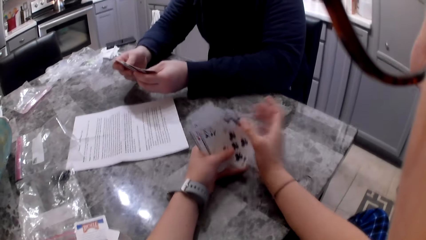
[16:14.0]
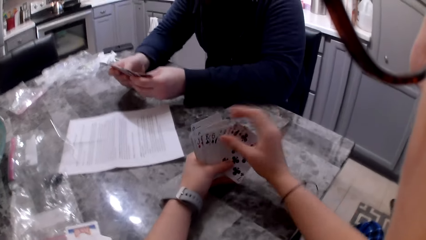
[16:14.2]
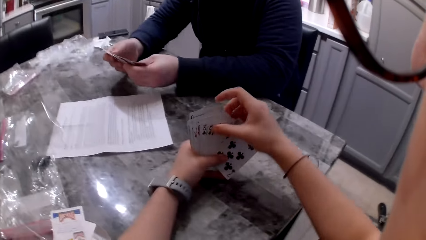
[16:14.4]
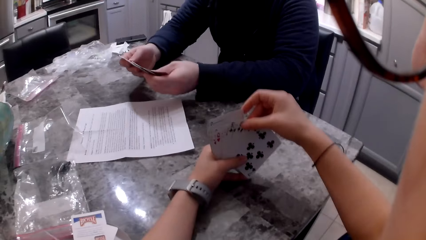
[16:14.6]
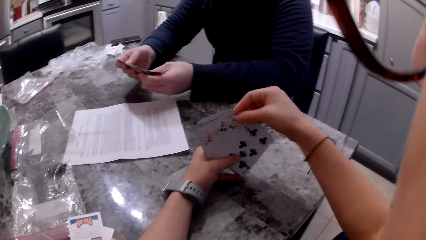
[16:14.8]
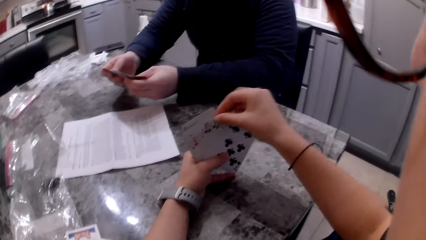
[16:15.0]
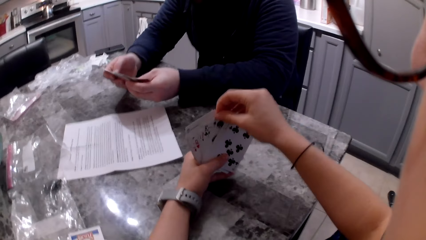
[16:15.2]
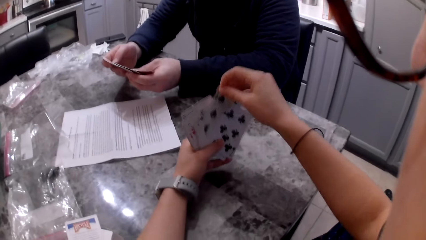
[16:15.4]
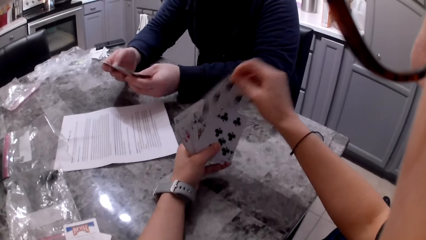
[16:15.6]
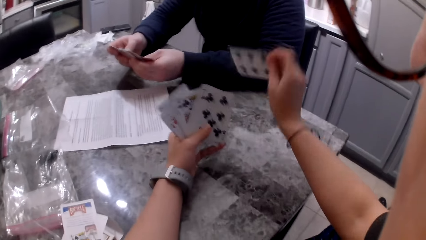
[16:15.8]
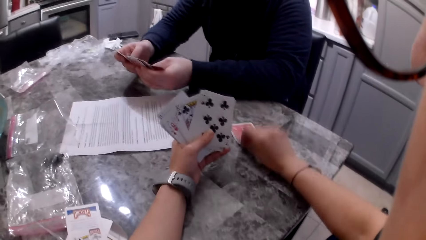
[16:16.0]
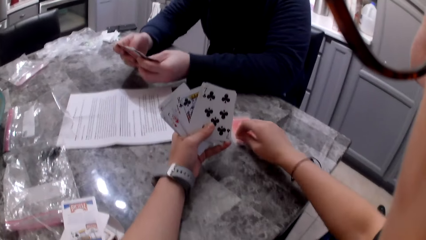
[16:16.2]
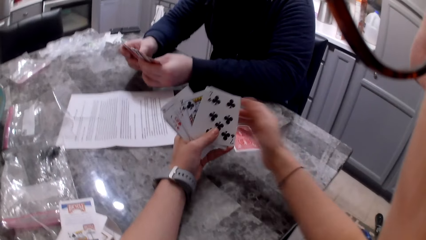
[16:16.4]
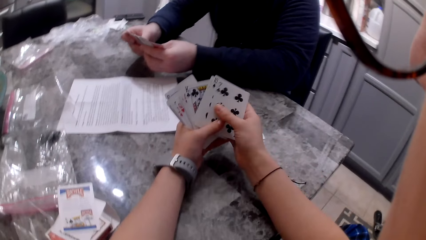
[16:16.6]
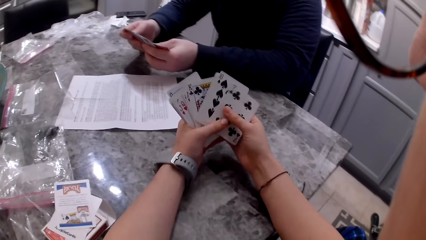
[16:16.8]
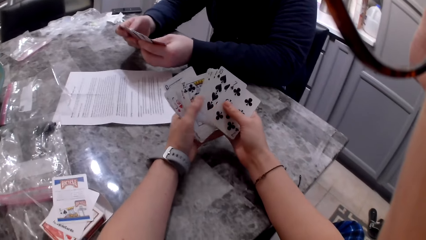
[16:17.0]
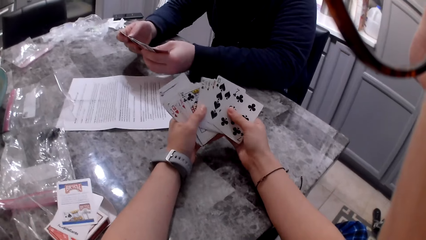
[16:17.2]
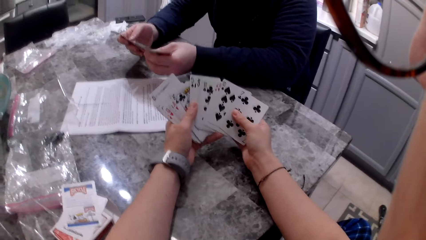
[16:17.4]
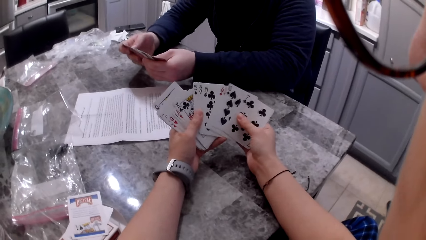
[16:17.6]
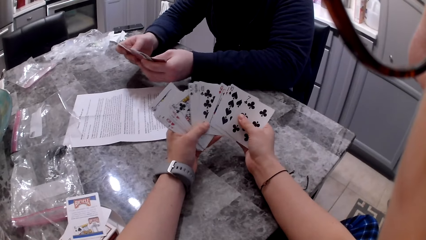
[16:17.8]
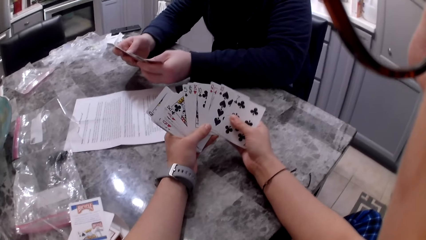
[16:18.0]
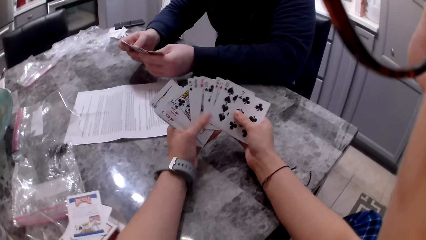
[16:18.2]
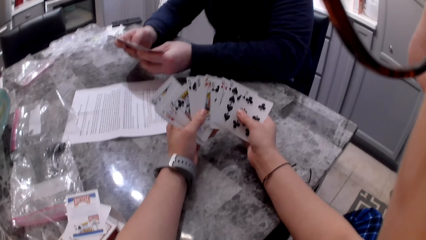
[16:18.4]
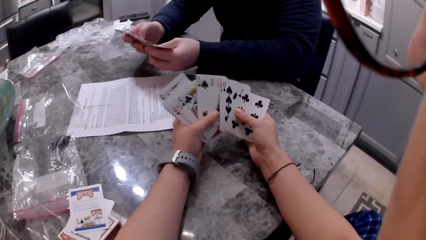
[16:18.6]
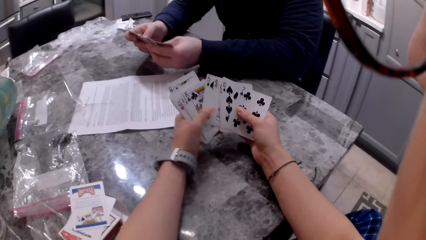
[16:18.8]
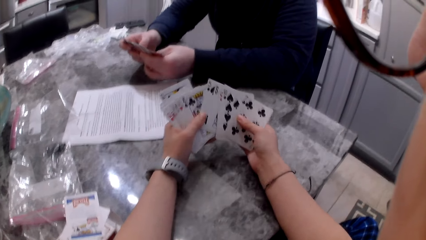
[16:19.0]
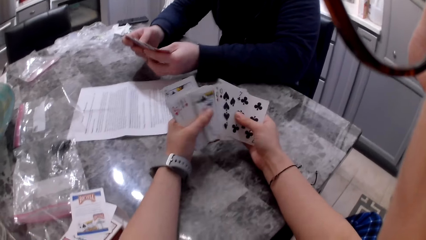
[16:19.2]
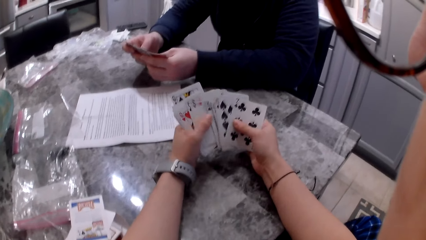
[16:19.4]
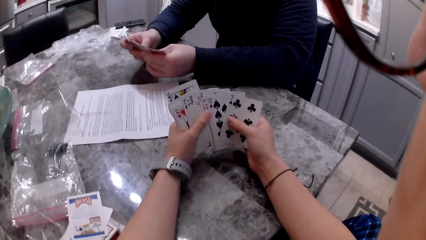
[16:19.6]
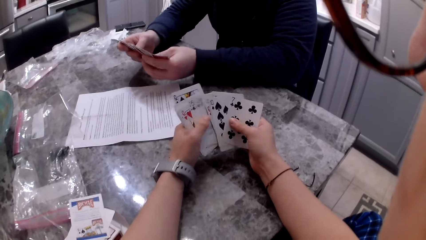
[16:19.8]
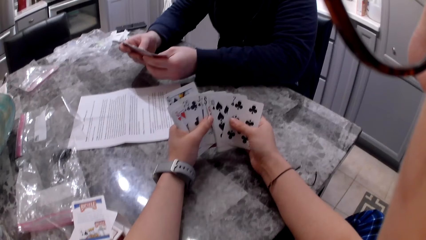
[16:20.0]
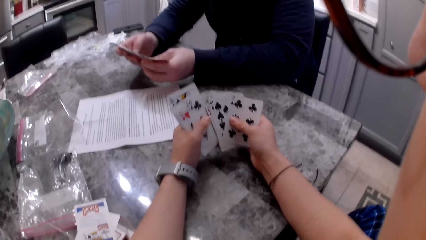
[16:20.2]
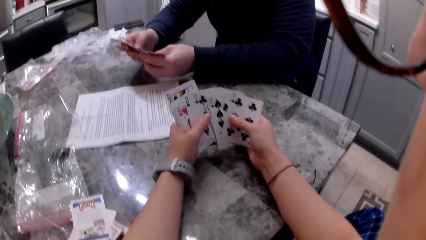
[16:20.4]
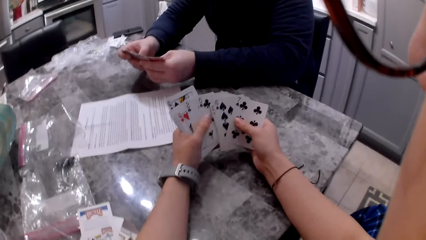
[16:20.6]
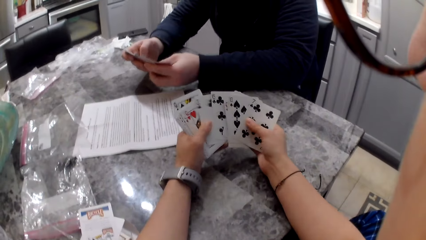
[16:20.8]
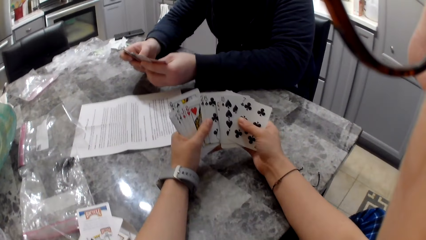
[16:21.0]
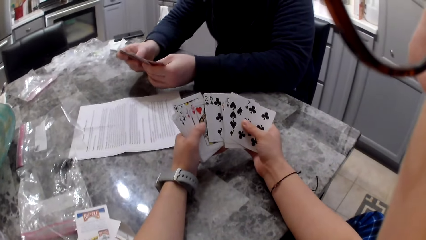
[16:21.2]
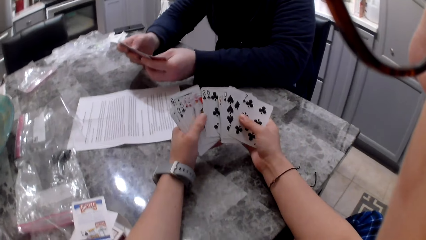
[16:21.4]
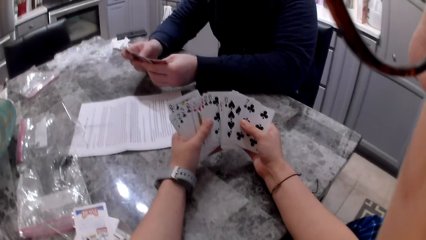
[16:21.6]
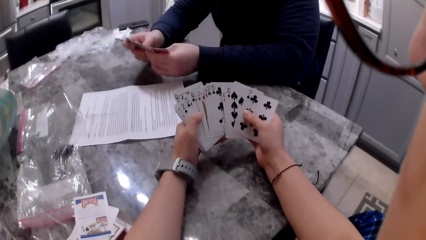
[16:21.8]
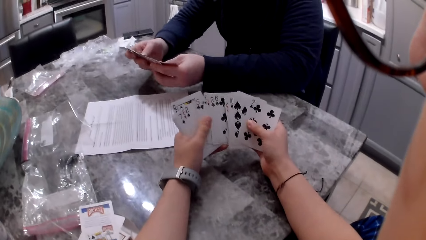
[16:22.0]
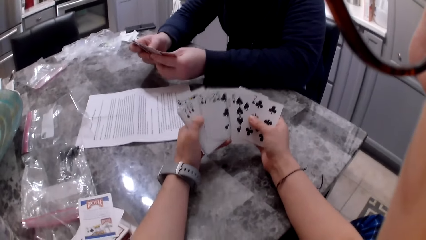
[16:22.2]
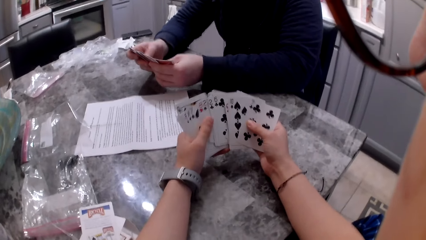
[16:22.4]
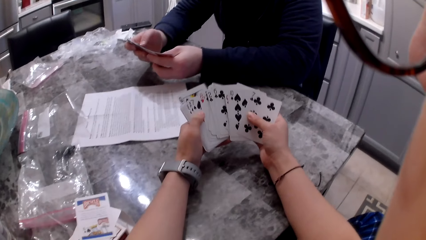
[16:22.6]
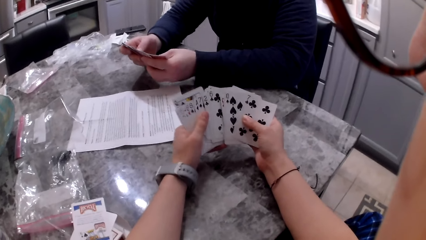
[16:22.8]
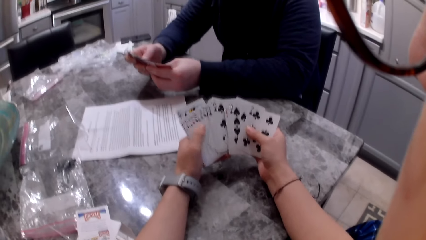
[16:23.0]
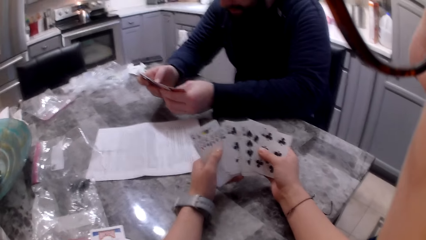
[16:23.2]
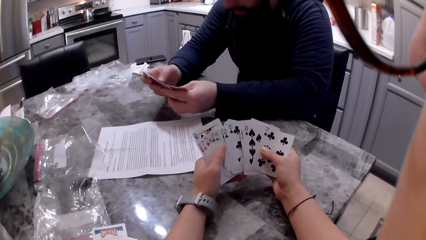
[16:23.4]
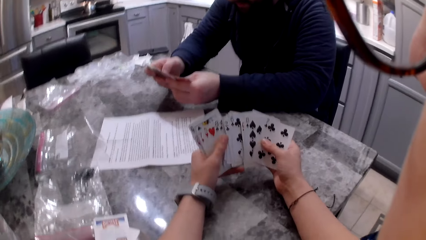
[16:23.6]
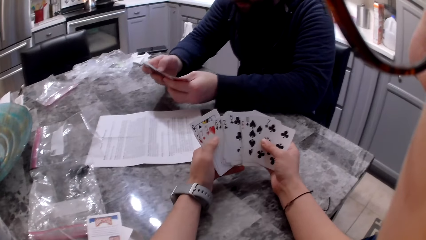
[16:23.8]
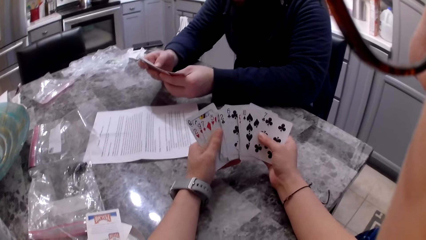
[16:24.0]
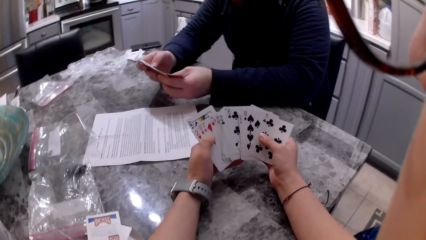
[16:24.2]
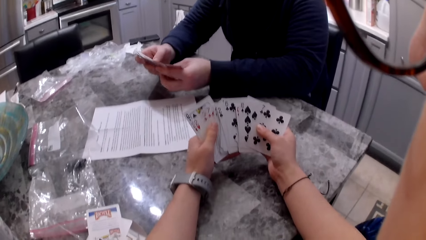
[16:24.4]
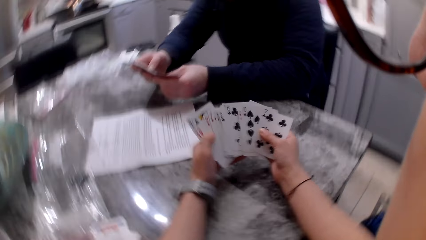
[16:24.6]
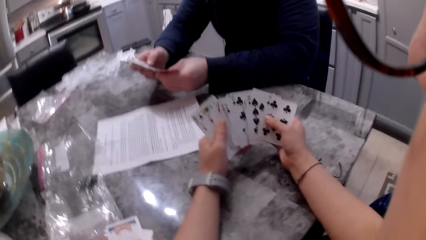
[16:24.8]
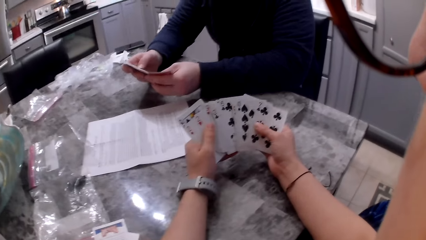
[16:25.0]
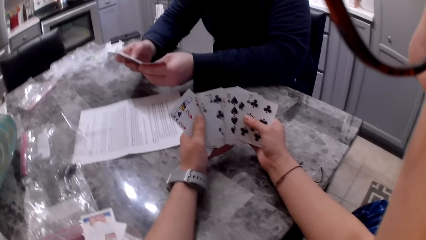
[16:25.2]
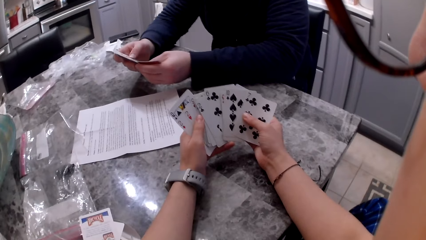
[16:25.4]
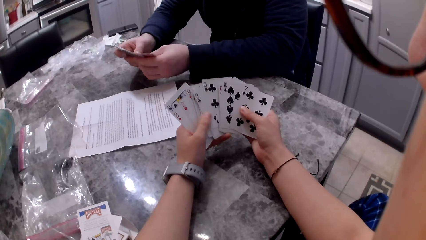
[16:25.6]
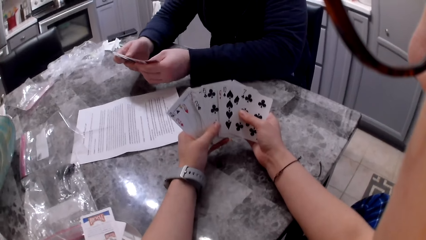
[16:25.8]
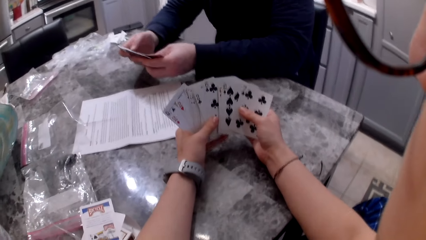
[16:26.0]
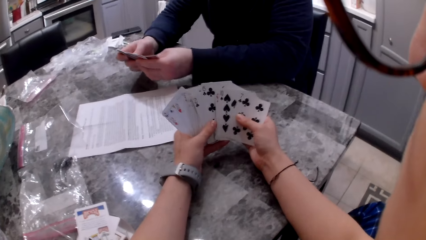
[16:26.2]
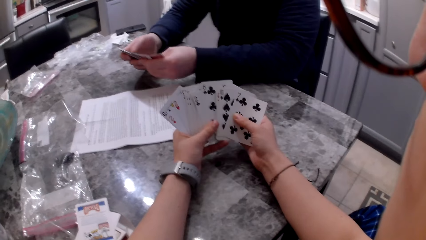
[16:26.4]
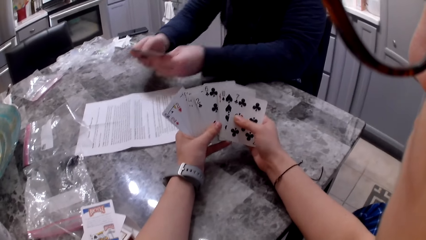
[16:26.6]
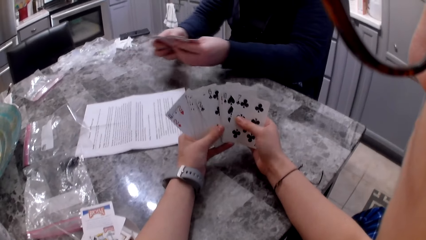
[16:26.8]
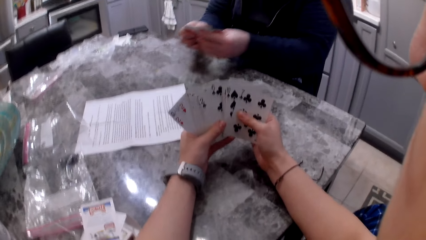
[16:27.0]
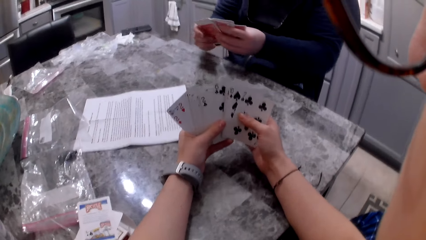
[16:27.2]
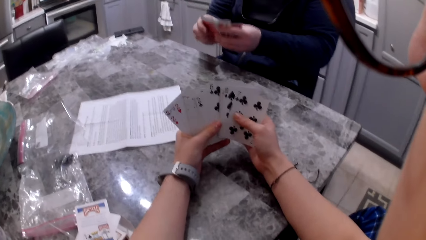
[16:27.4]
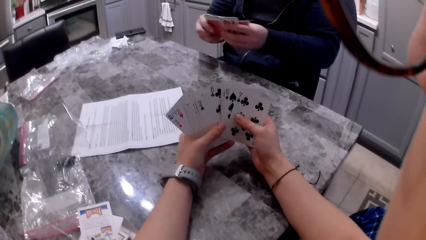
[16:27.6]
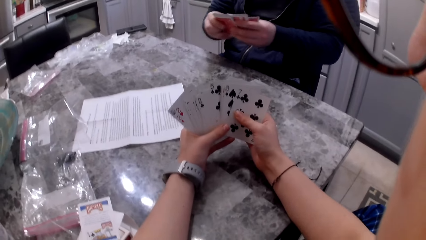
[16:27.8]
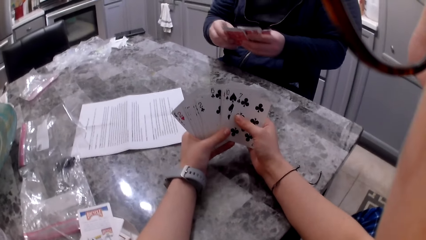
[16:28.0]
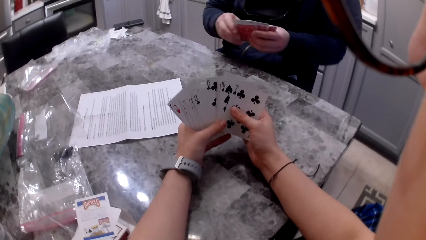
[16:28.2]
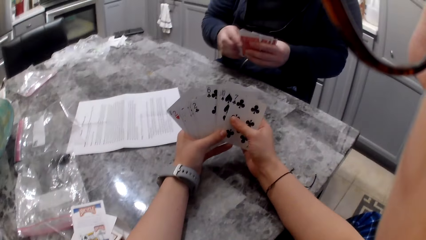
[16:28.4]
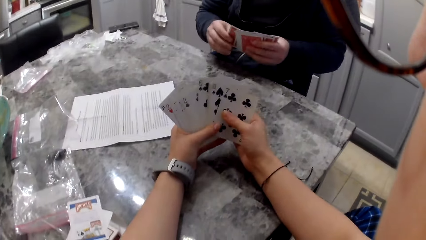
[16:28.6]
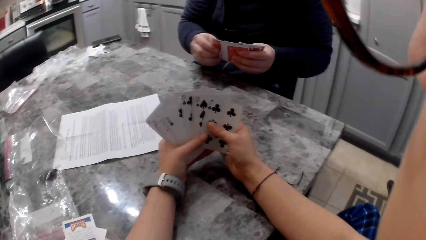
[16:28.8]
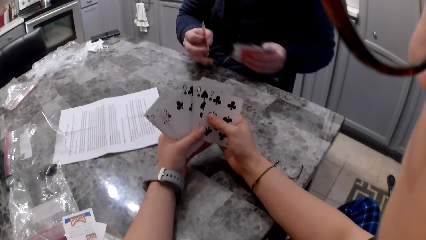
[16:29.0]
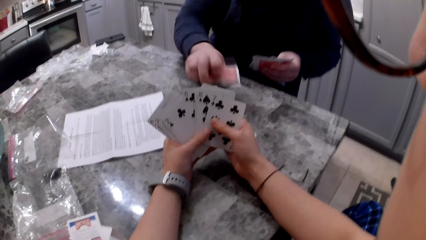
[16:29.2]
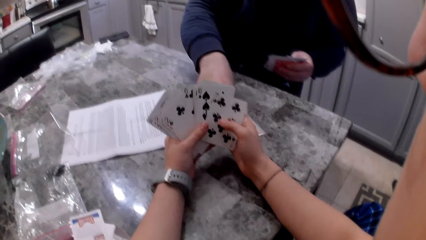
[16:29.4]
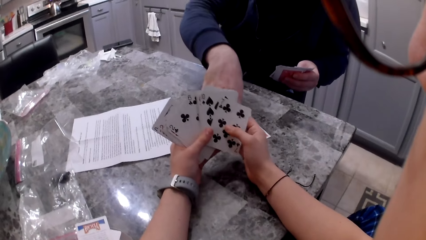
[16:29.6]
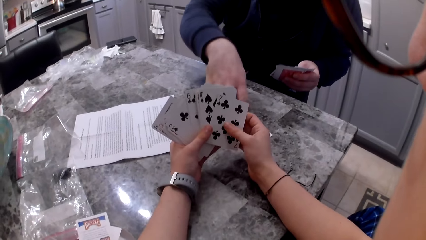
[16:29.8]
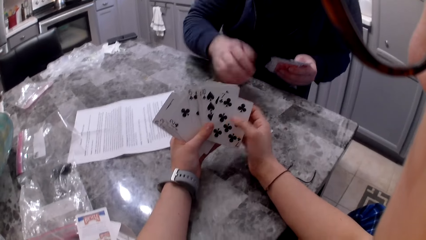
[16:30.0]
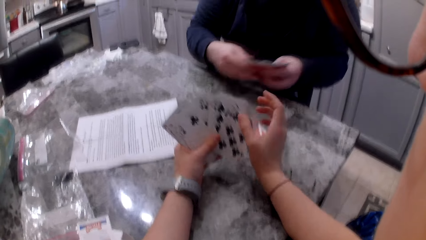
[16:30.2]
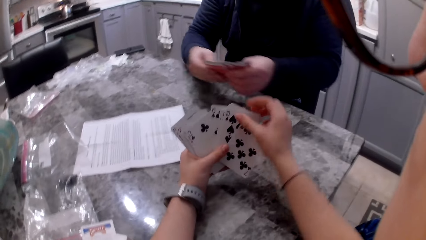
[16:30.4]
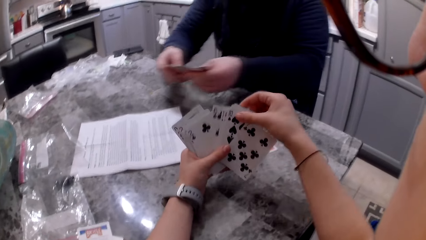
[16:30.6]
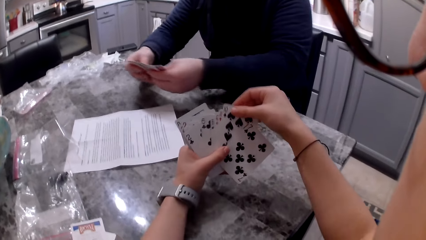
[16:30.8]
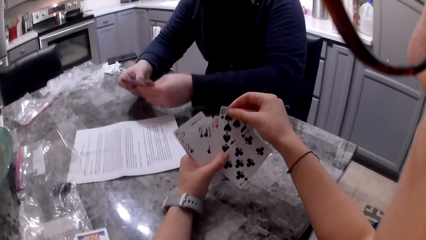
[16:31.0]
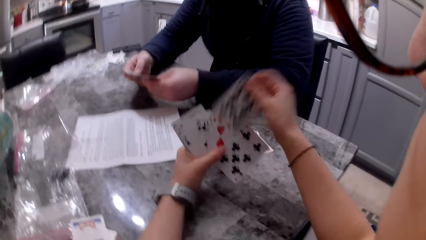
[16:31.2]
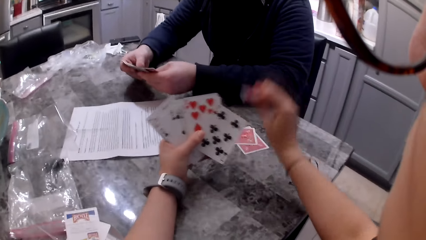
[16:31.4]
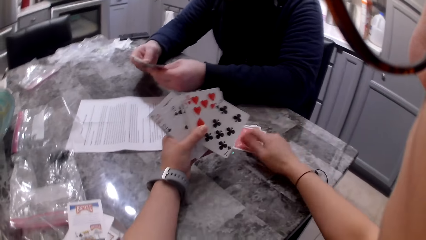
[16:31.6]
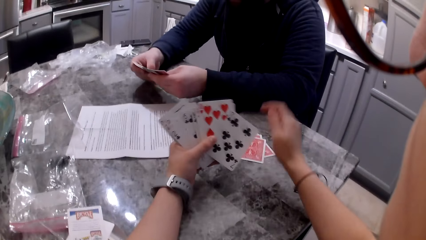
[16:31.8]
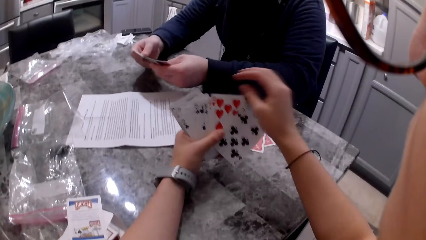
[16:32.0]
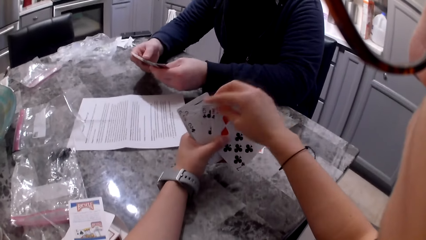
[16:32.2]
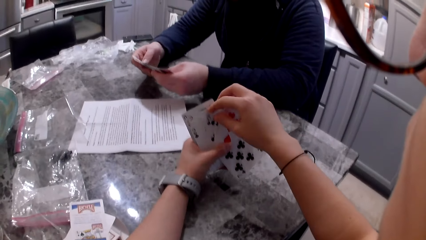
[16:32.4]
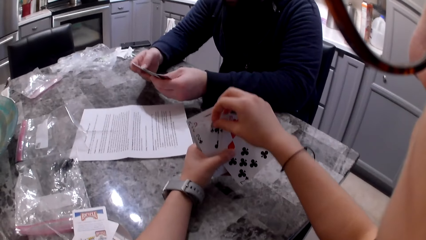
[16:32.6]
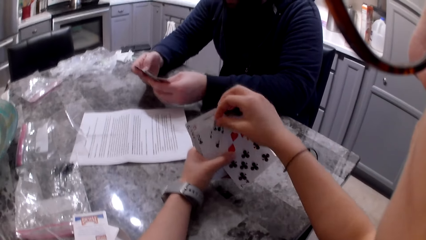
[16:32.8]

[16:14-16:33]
The camera wearer picks a card with her right hand, drops the card on the counter and shuffles cards in her hands. The man shuffles cards in his hands, picks a card with his right hand, drops the card on the counter and shuffles cards in his hands. The camera wearer picks a card with her right hand, drops the card on the counter and shuffles cards in her hands.
